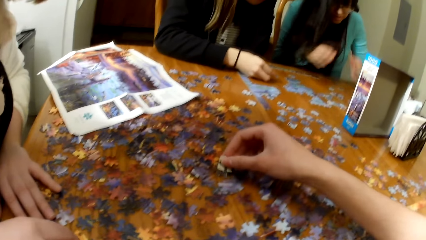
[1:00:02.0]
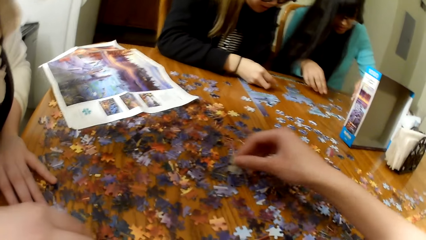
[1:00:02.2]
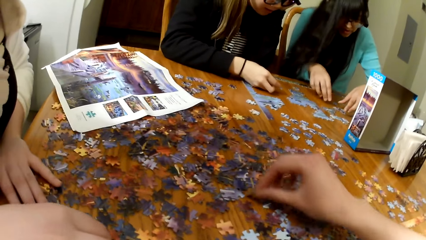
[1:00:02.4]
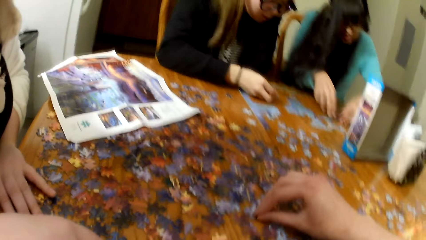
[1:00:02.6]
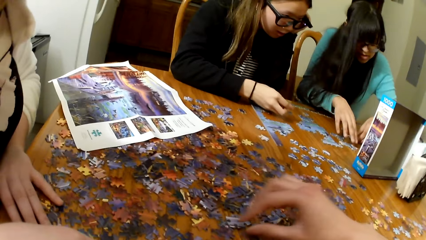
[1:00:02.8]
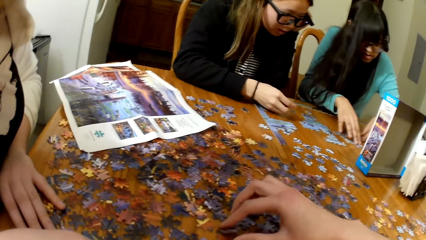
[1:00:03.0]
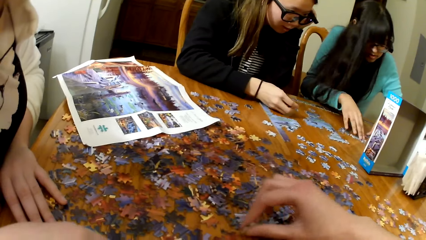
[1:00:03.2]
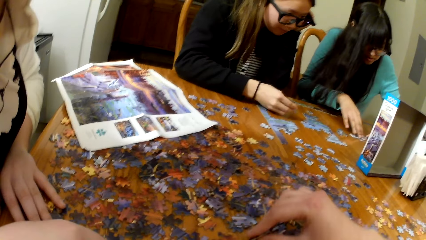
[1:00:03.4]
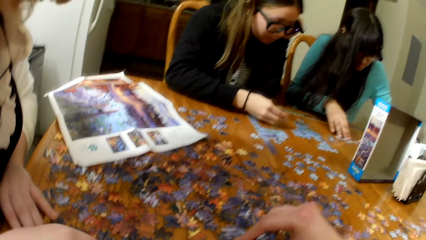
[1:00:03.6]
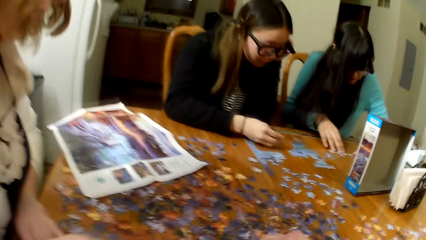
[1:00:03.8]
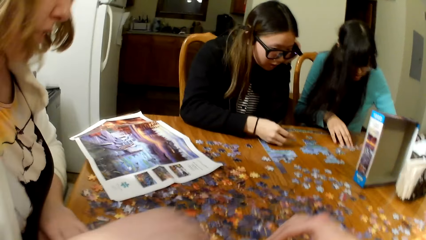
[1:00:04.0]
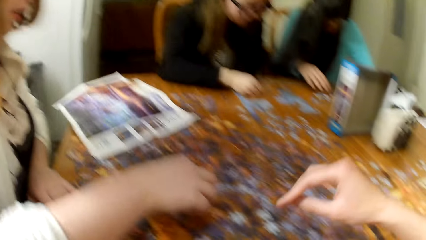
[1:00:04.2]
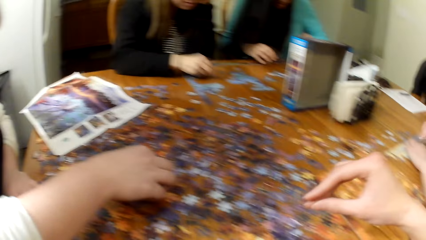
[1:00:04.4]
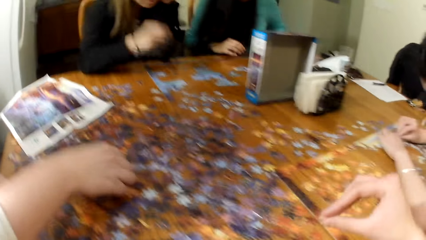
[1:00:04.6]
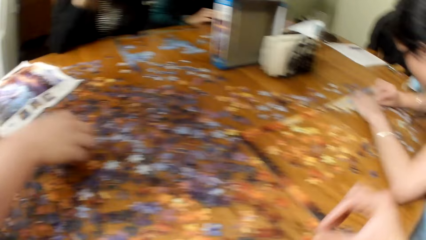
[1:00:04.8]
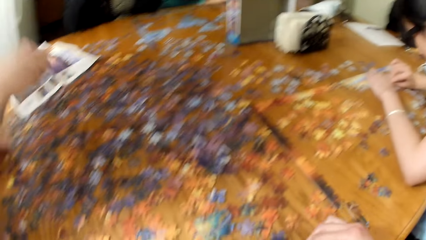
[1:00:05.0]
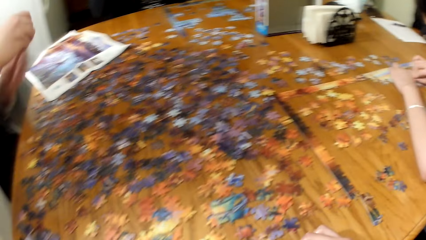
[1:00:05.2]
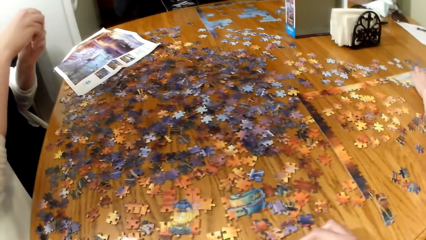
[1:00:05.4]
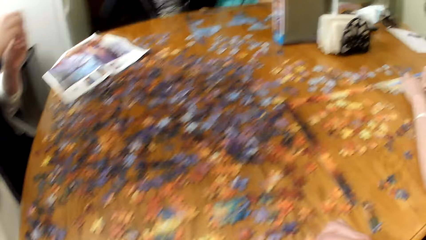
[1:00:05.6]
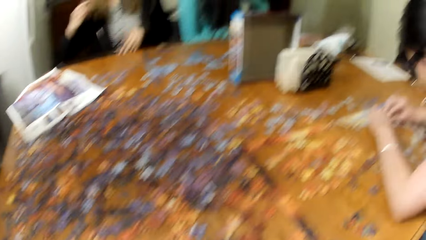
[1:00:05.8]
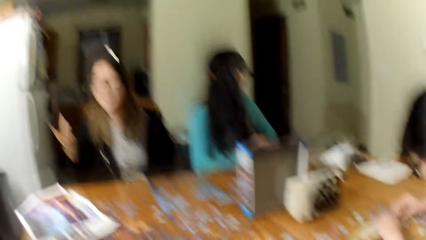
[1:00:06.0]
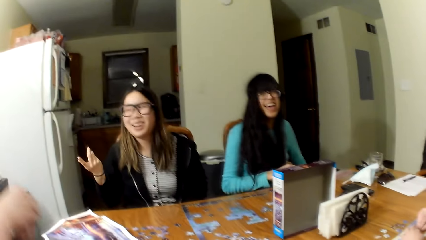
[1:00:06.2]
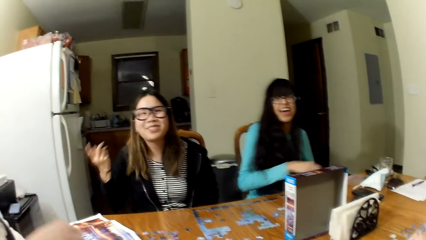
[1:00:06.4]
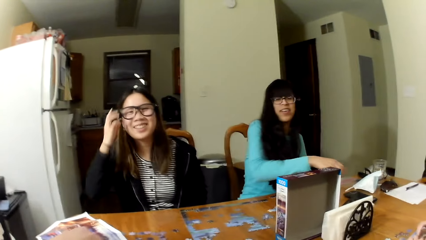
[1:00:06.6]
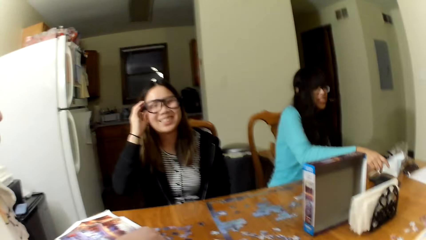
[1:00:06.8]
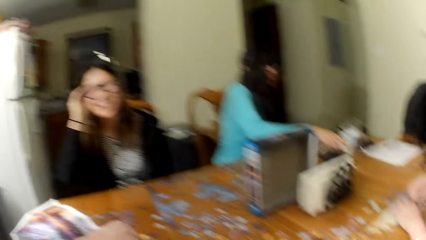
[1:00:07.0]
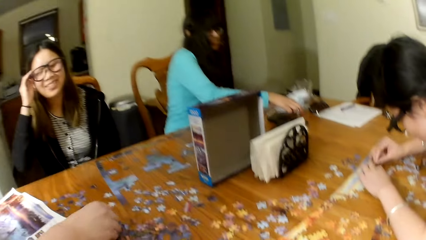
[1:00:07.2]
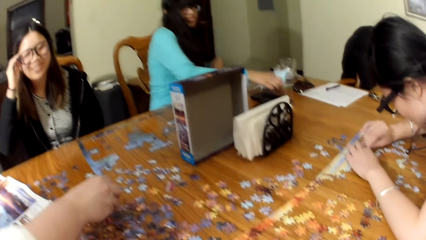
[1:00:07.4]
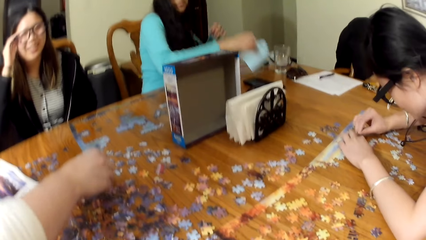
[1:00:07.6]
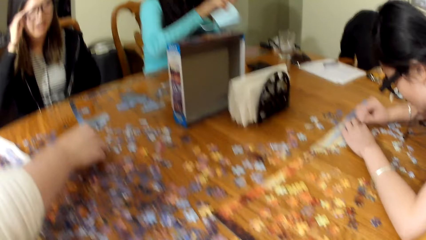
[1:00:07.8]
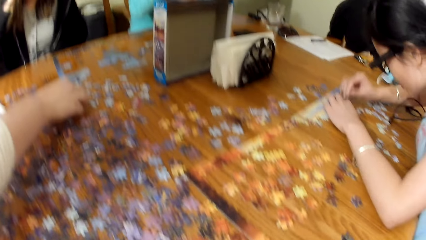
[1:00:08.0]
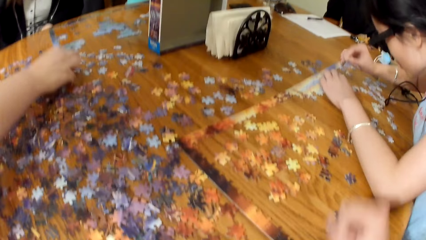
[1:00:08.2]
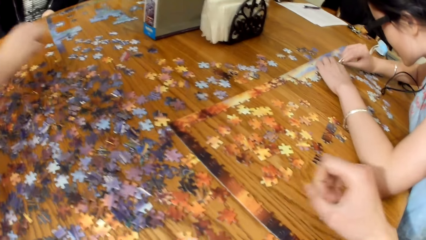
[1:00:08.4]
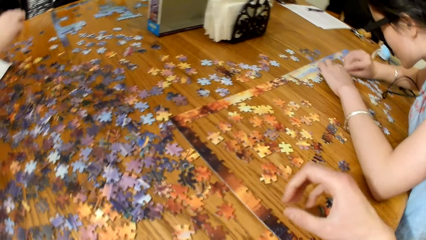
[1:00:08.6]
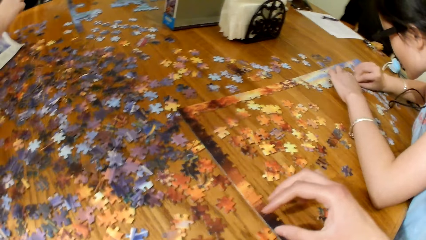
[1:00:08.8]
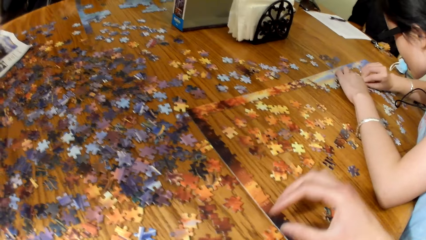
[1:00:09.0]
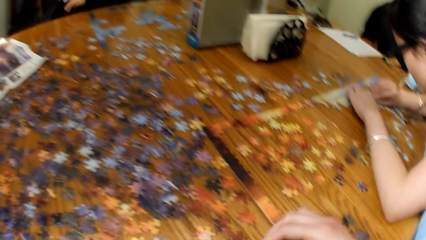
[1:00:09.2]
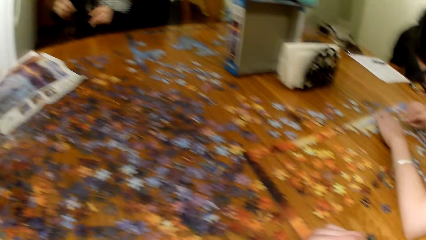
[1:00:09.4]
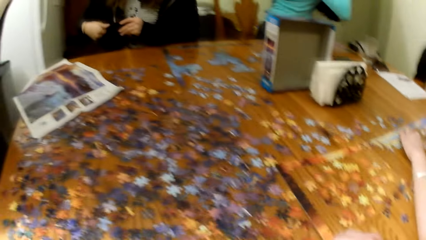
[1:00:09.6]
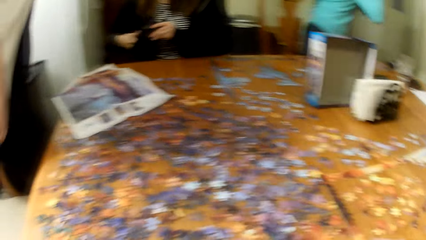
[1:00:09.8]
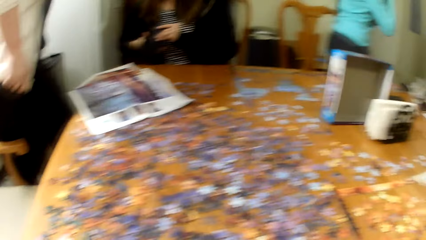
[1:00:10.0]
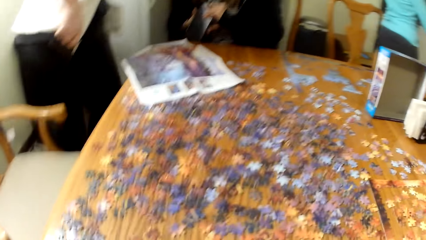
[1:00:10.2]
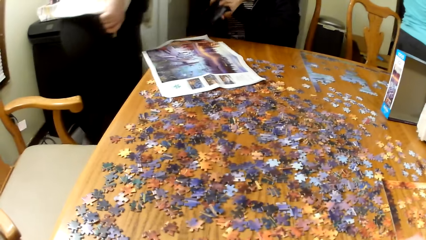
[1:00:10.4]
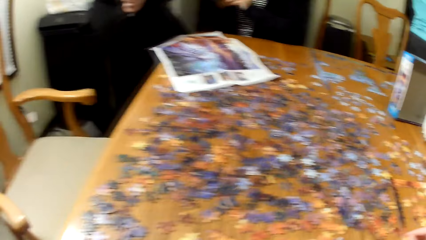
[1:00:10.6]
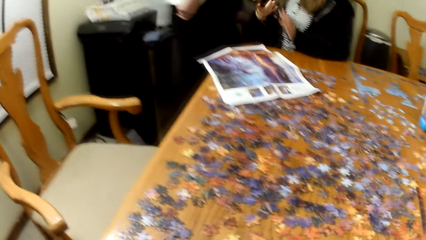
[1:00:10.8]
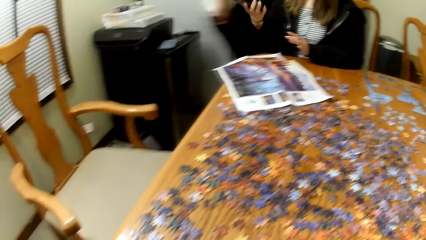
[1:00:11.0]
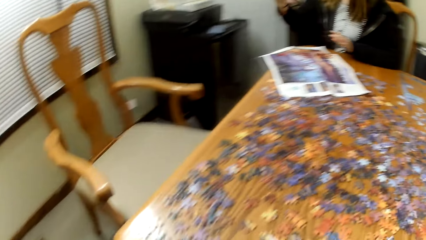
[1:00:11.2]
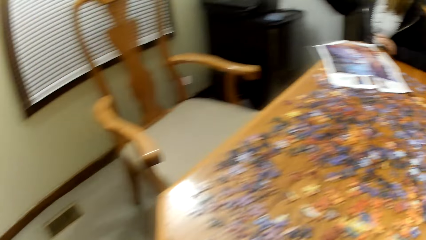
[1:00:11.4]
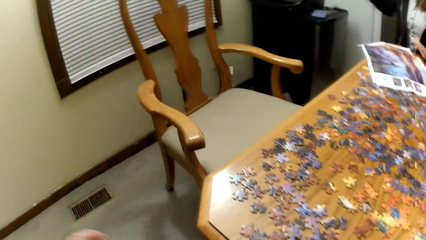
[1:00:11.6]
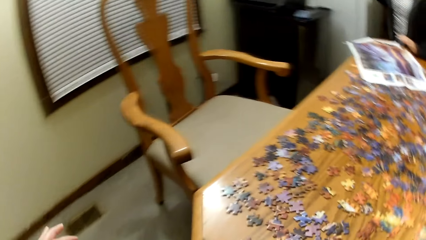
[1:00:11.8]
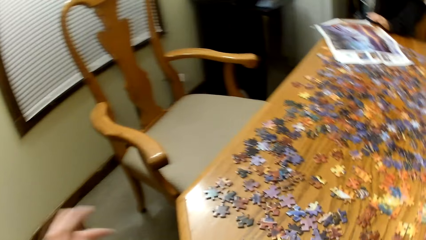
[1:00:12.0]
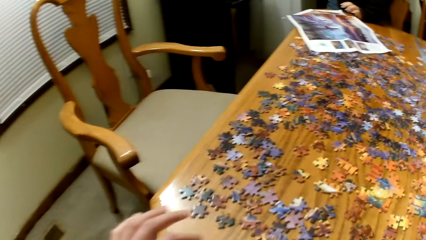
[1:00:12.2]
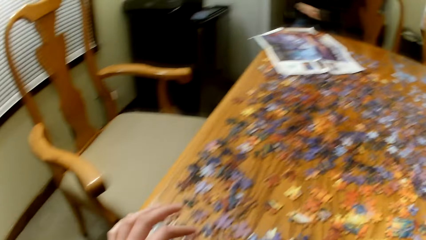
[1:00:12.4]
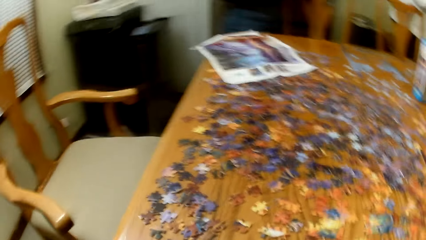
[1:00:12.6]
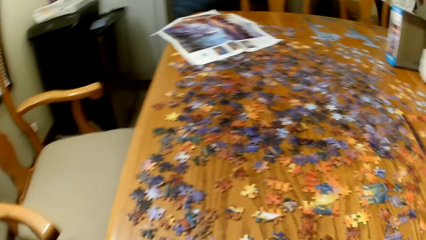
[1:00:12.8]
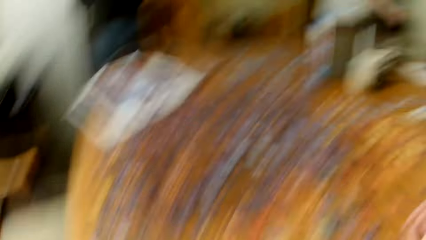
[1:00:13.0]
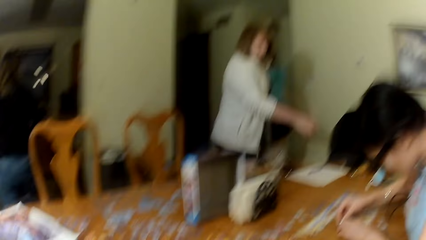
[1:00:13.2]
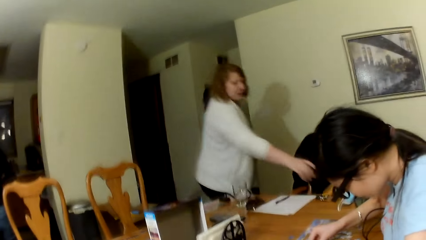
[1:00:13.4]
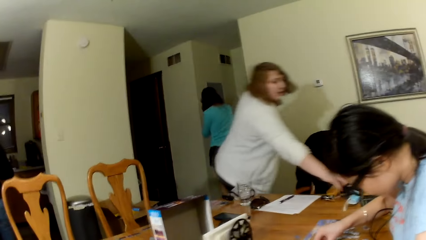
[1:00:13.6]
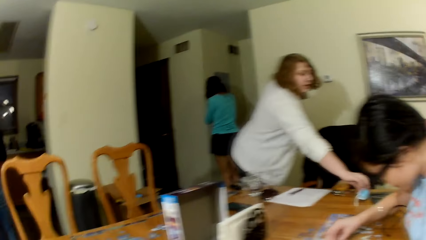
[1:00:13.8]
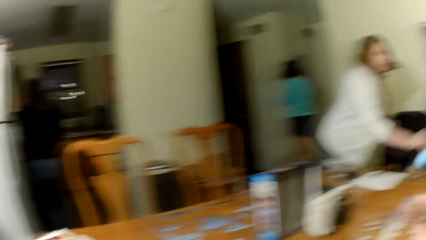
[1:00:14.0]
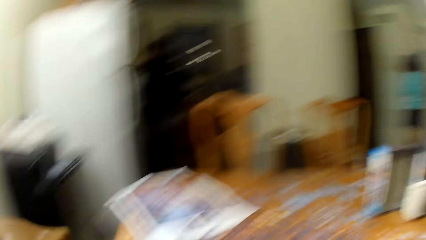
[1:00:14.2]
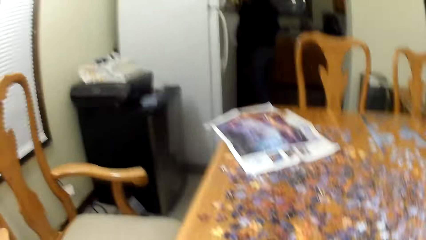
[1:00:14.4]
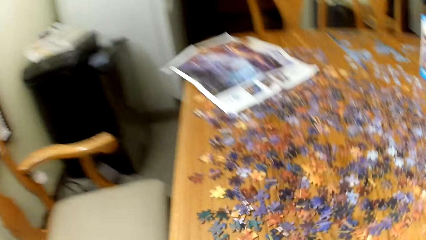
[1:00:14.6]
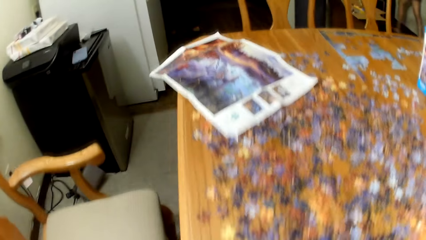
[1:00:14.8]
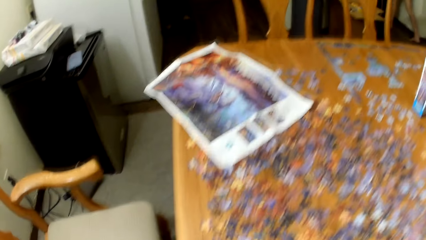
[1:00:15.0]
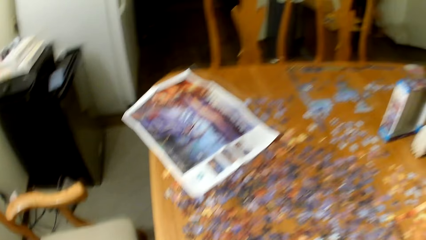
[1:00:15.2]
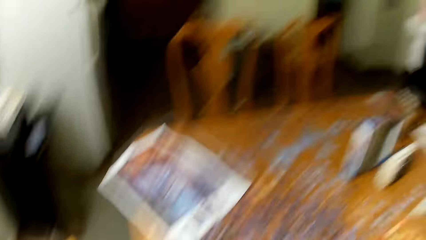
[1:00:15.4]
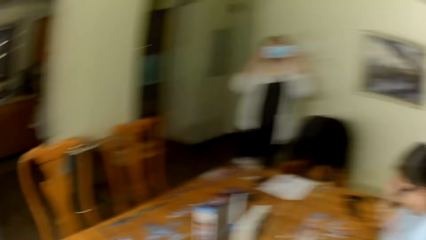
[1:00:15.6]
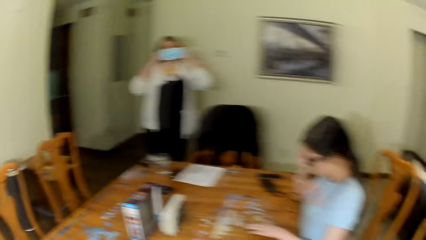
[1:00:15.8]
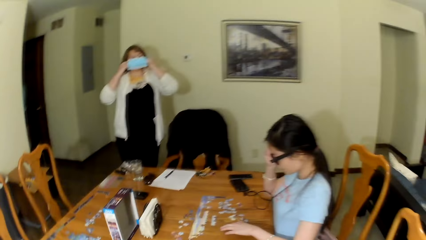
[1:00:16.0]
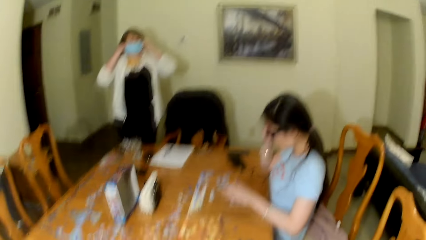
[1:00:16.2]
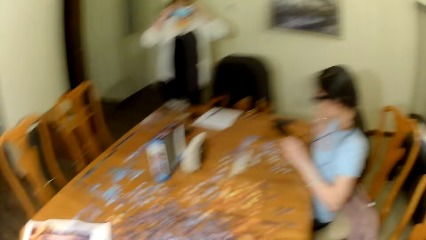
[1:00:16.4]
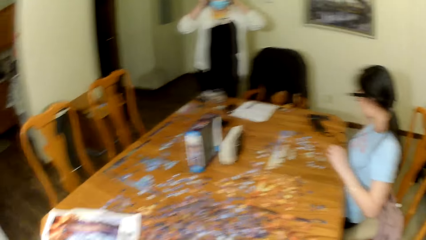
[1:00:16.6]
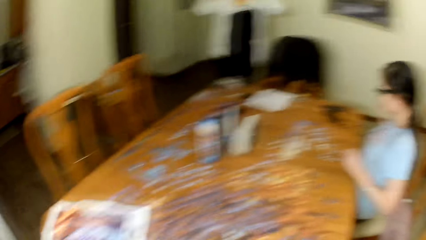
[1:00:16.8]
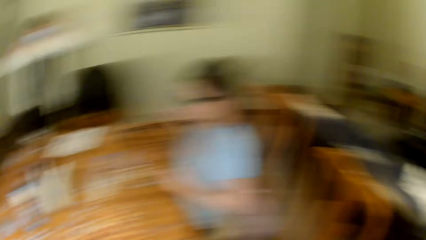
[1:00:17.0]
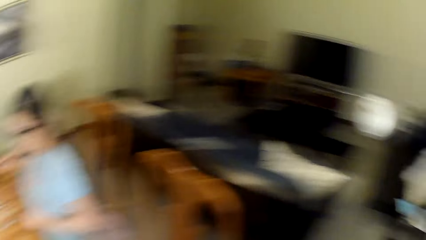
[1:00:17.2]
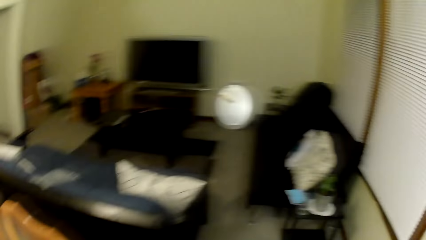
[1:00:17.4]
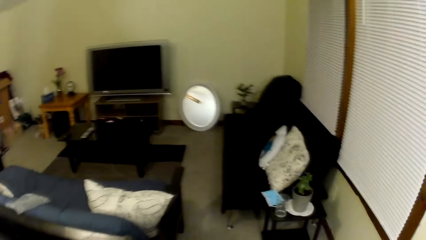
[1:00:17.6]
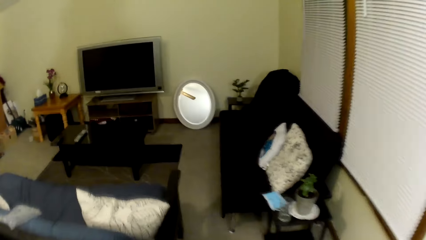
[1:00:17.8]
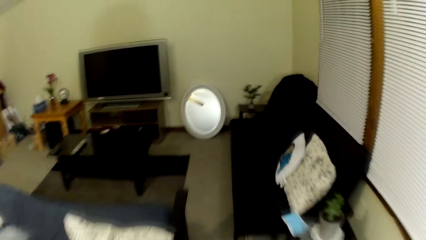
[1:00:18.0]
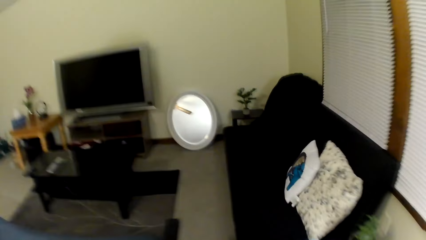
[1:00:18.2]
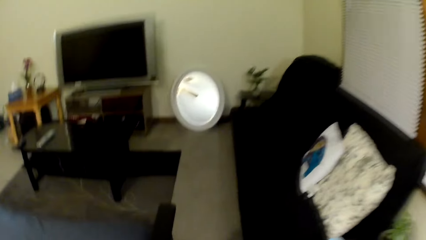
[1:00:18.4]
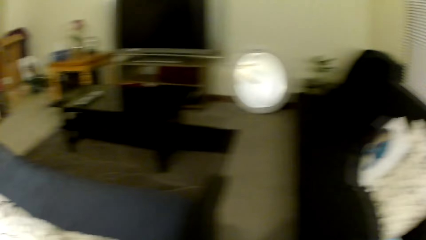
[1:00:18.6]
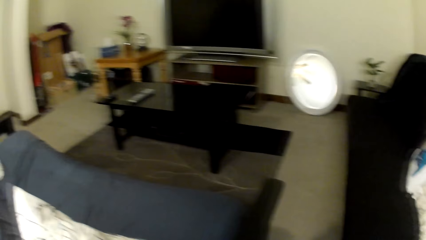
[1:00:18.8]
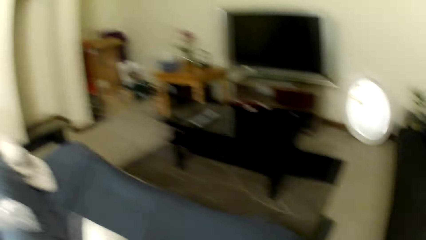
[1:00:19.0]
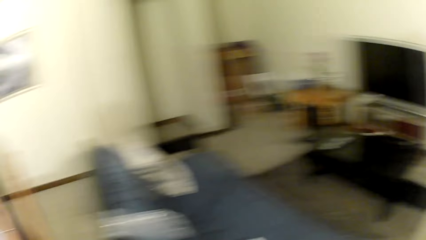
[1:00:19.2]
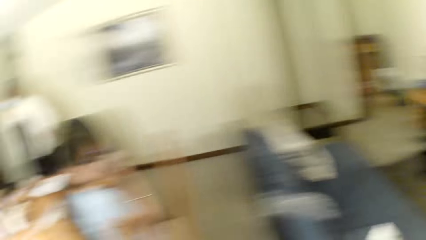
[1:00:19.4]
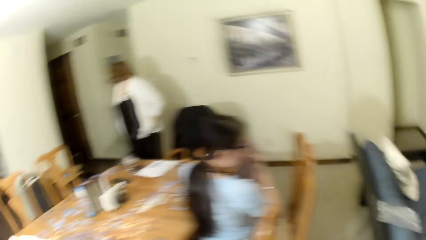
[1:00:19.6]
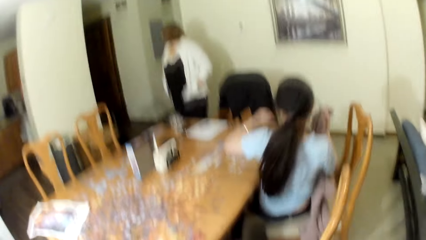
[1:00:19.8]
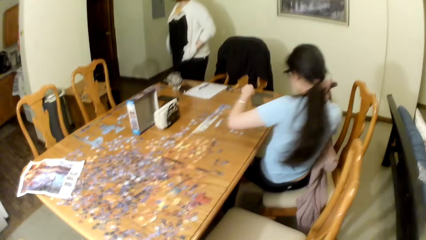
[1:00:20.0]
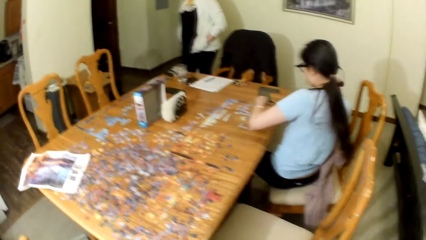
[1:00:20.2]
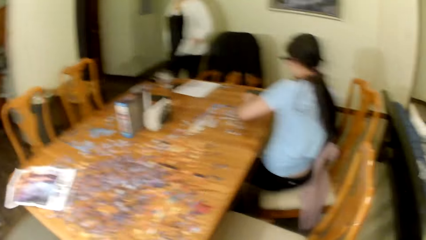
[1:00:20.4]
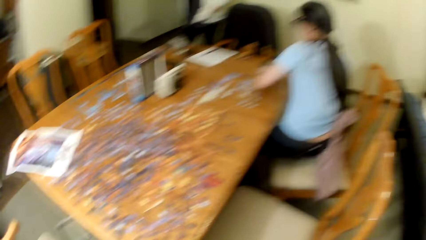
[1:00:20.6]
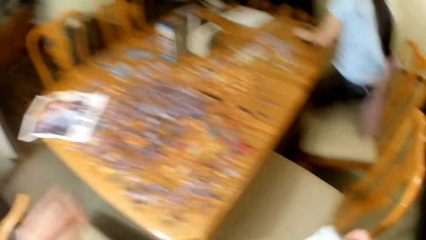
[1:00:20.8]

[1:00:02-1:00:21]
A lady plays the jigsaw puzzle. Another lady plays the jigsaw puzzle. The camera wearer plays the jigsaw puzzle. The first lady picks up a mask and wears the mask. The camera wearer moves around the house.
